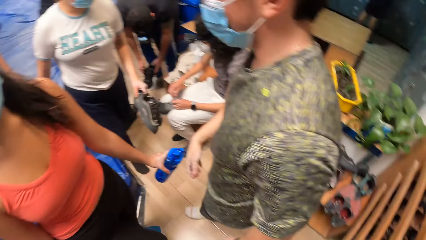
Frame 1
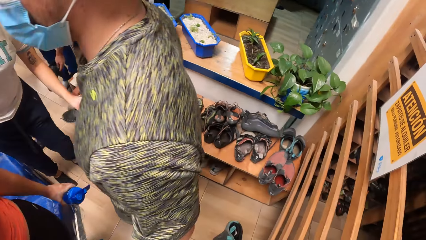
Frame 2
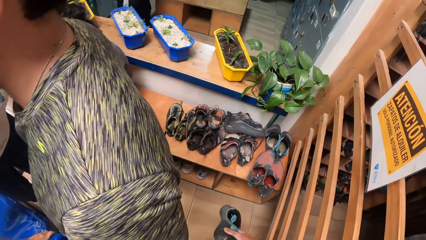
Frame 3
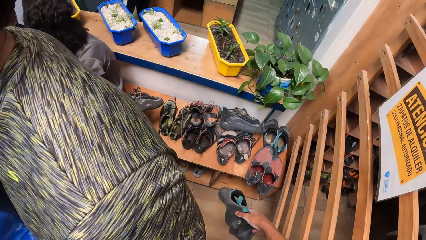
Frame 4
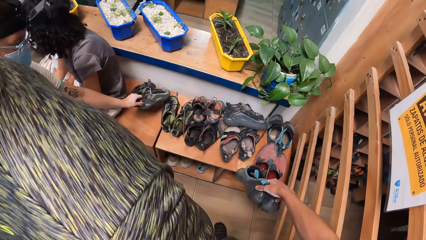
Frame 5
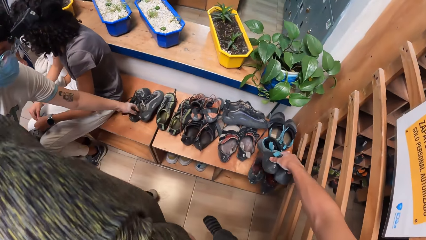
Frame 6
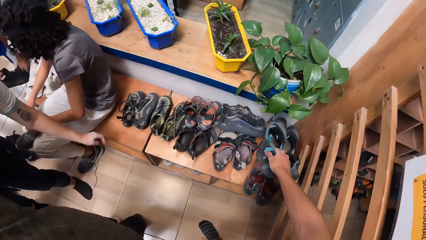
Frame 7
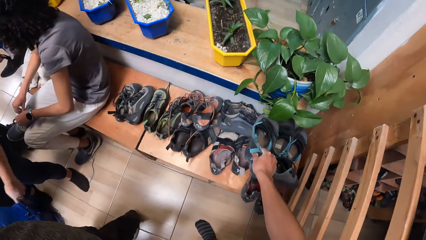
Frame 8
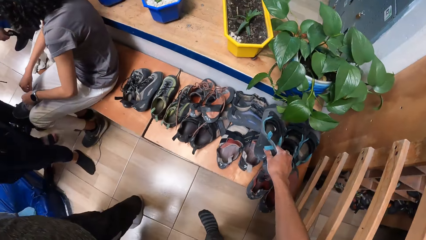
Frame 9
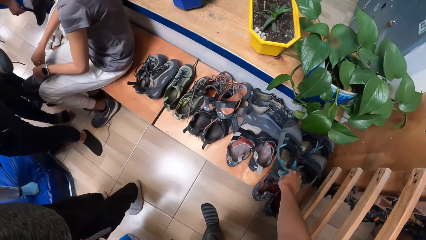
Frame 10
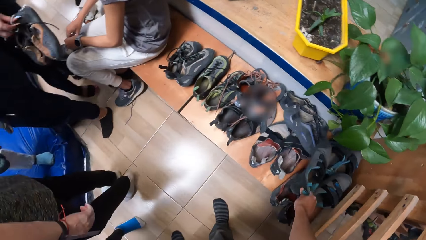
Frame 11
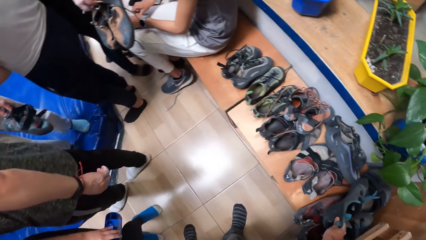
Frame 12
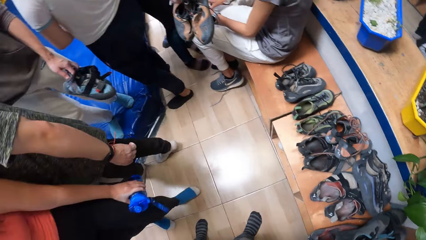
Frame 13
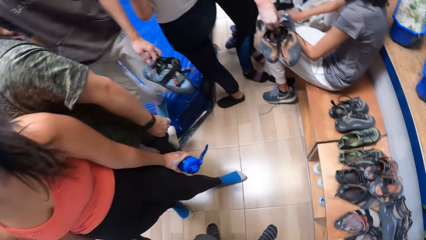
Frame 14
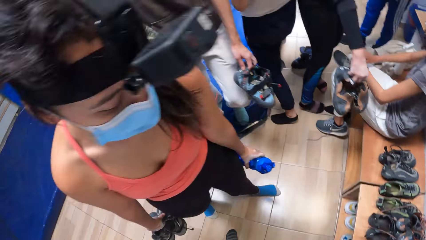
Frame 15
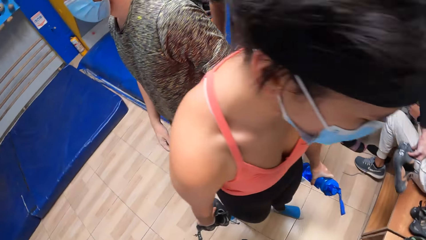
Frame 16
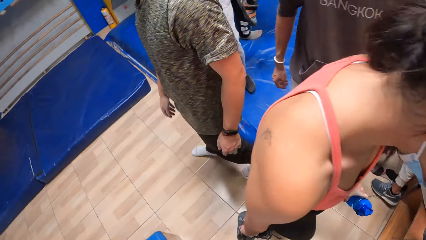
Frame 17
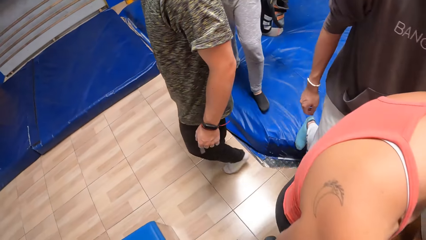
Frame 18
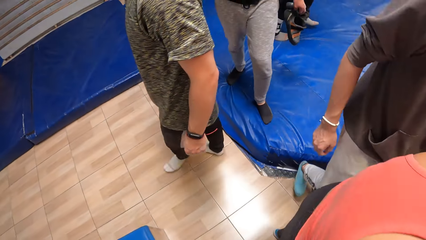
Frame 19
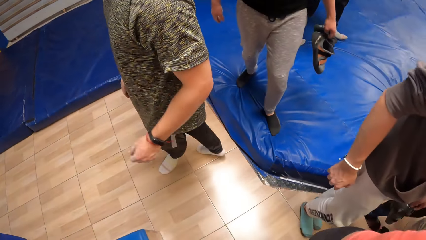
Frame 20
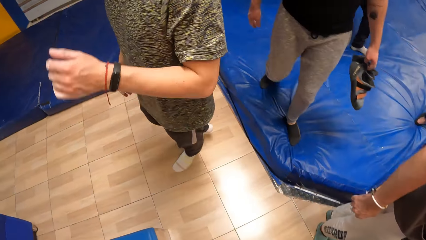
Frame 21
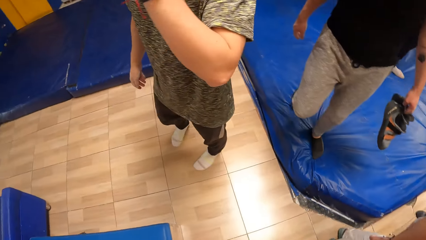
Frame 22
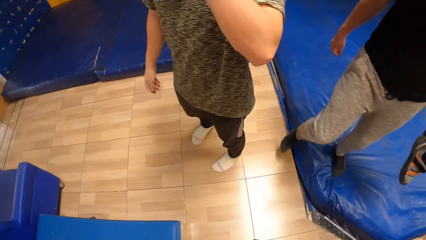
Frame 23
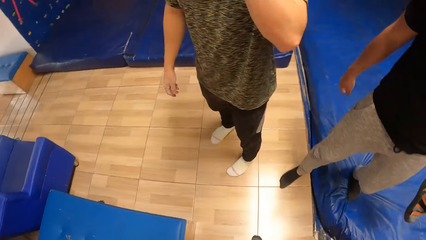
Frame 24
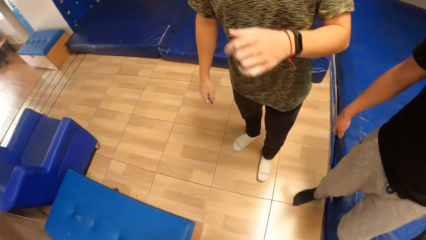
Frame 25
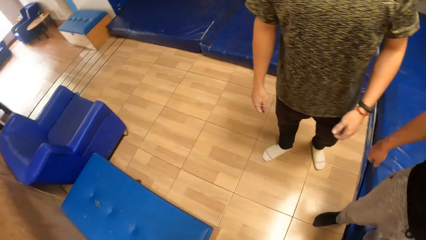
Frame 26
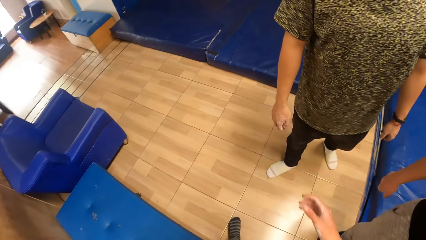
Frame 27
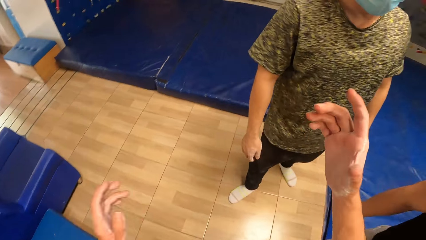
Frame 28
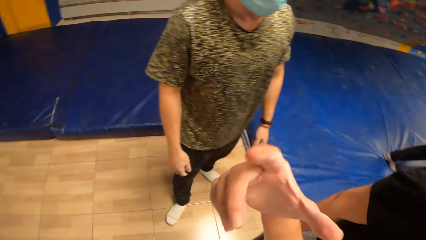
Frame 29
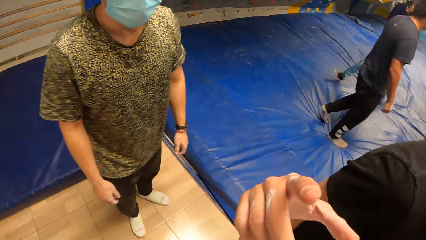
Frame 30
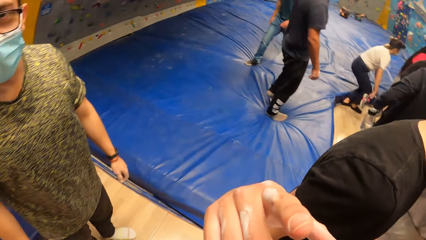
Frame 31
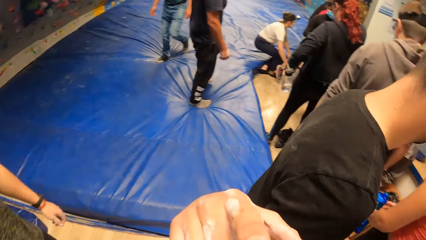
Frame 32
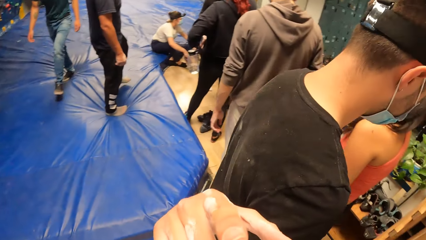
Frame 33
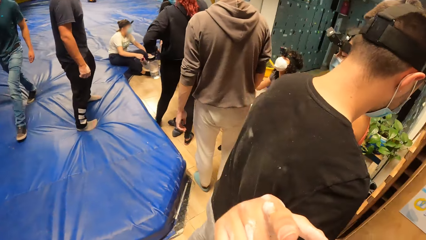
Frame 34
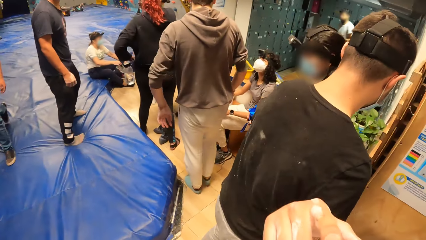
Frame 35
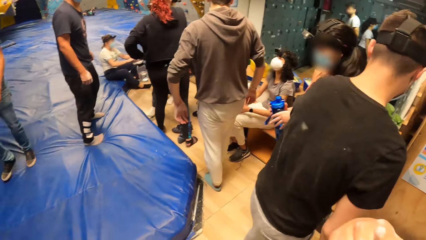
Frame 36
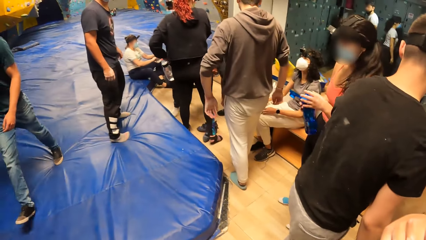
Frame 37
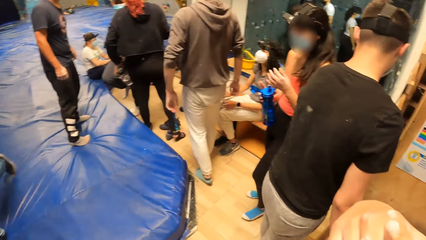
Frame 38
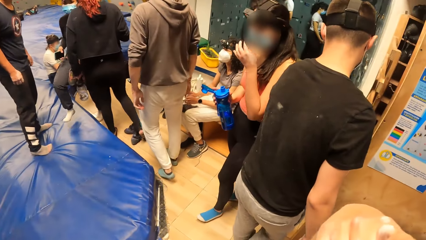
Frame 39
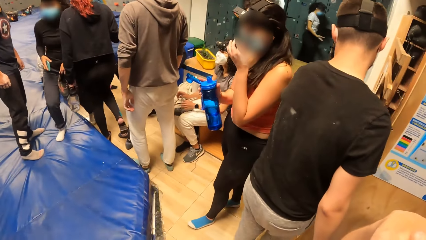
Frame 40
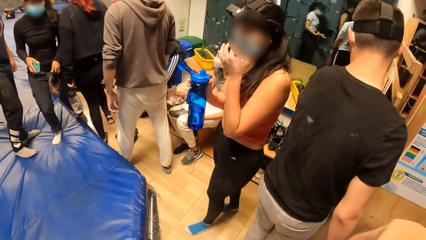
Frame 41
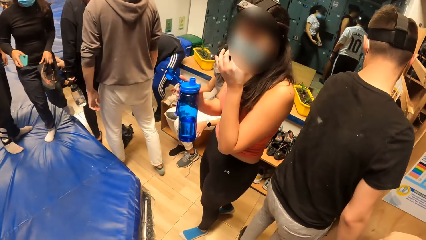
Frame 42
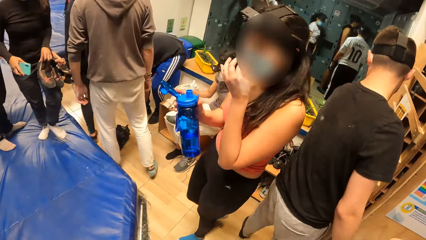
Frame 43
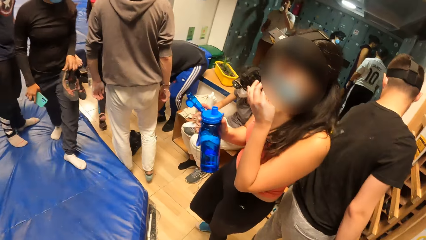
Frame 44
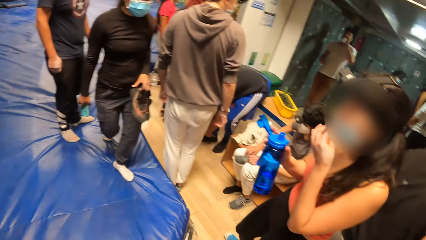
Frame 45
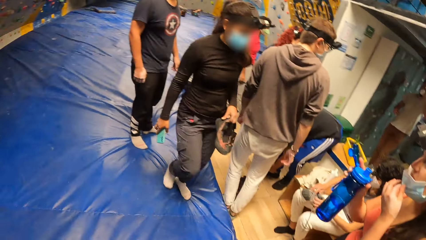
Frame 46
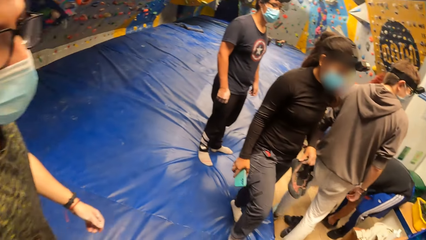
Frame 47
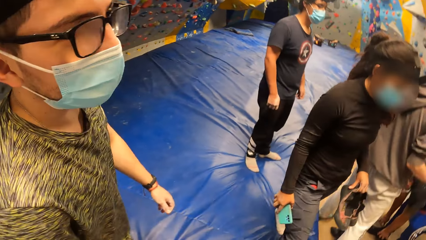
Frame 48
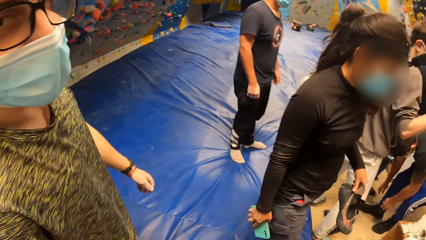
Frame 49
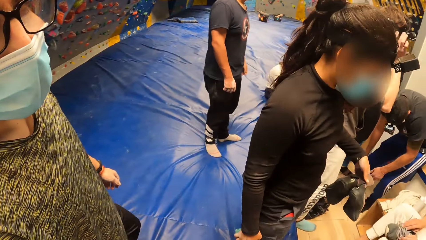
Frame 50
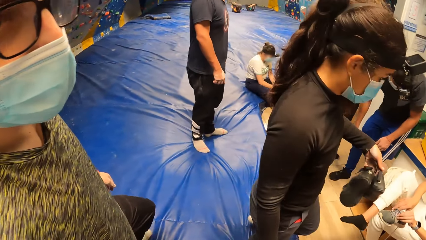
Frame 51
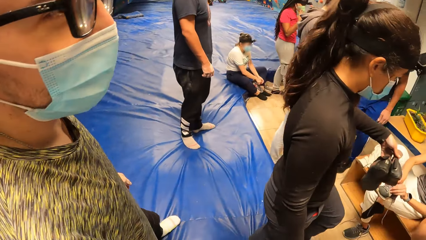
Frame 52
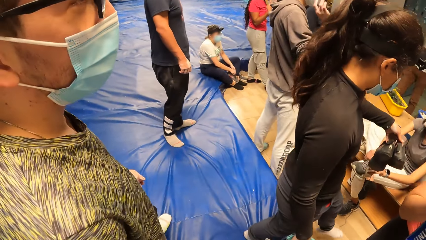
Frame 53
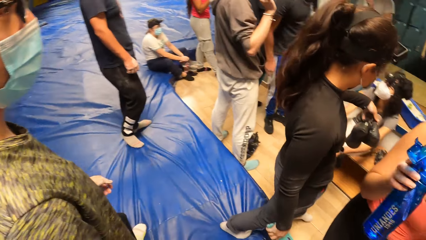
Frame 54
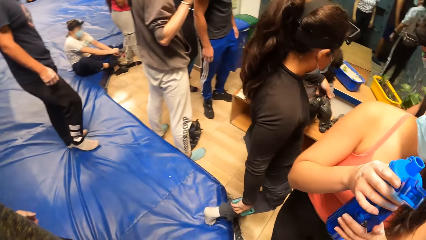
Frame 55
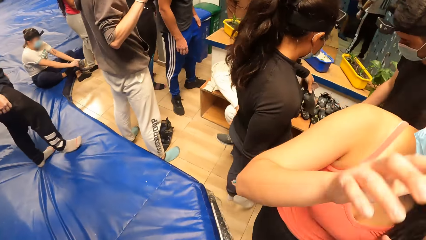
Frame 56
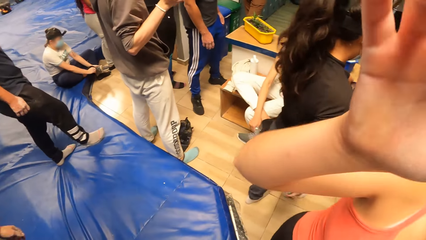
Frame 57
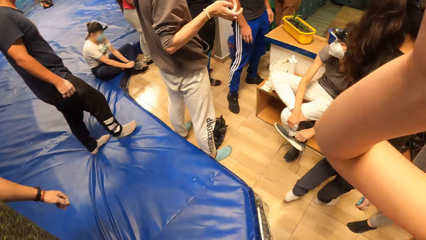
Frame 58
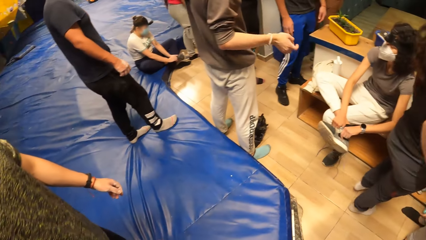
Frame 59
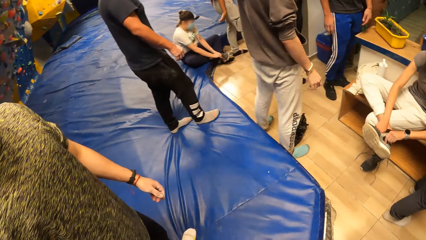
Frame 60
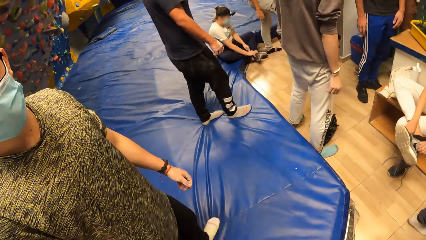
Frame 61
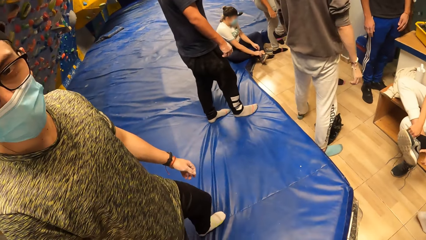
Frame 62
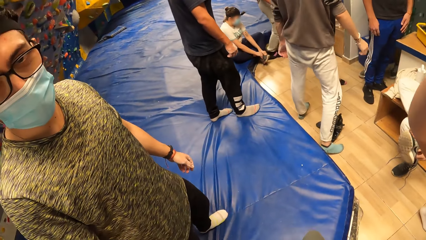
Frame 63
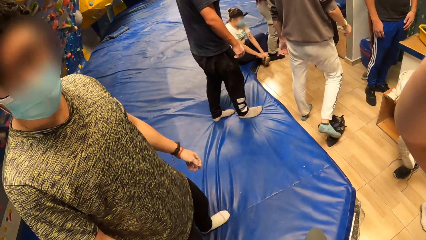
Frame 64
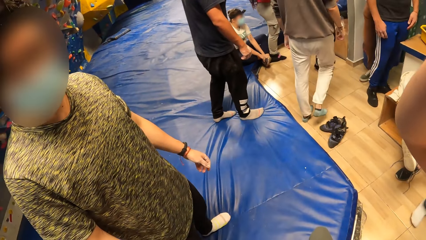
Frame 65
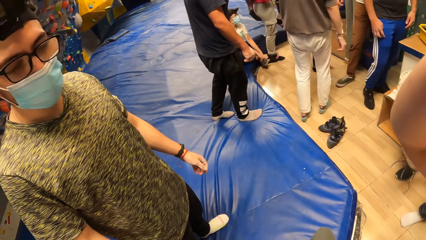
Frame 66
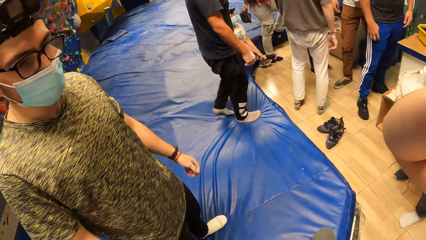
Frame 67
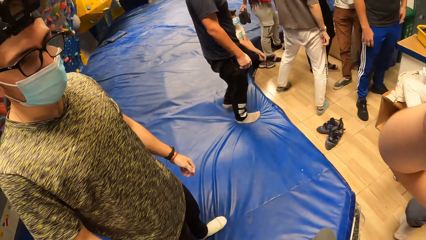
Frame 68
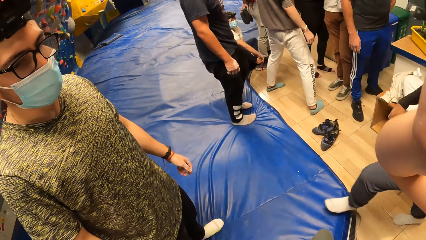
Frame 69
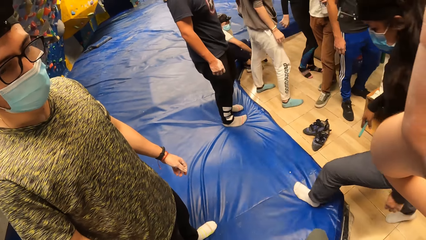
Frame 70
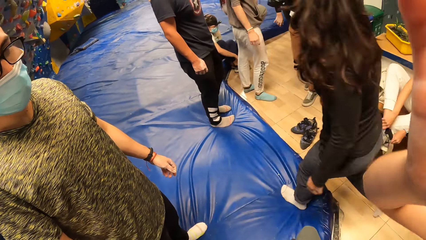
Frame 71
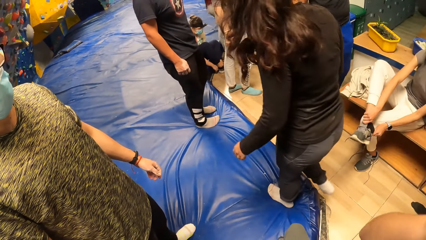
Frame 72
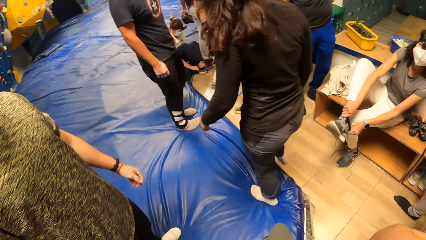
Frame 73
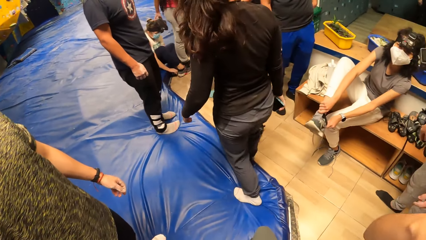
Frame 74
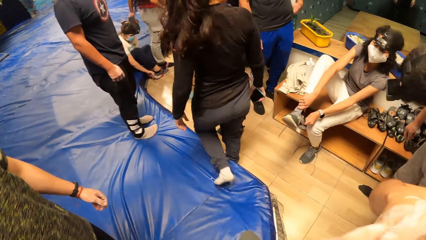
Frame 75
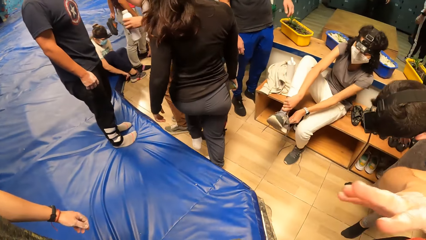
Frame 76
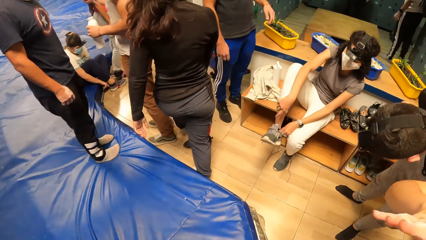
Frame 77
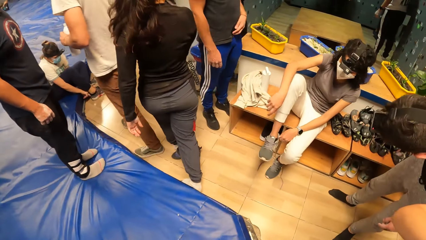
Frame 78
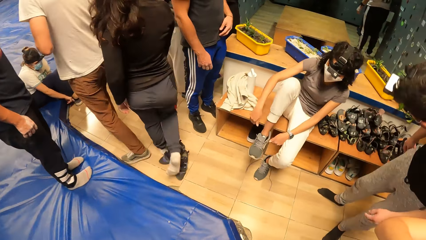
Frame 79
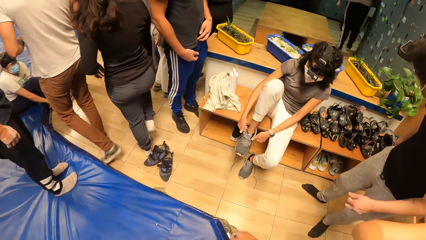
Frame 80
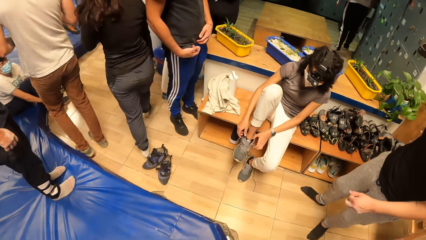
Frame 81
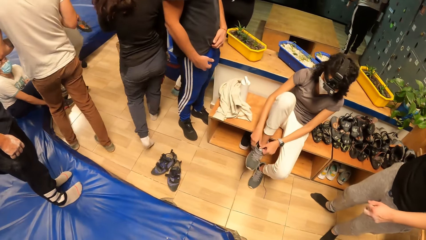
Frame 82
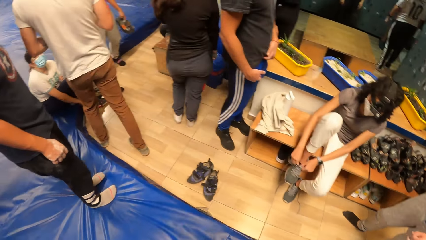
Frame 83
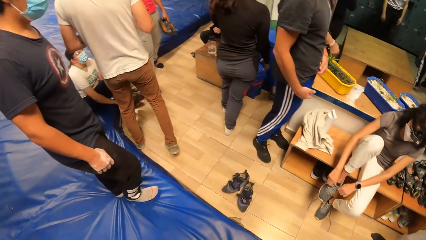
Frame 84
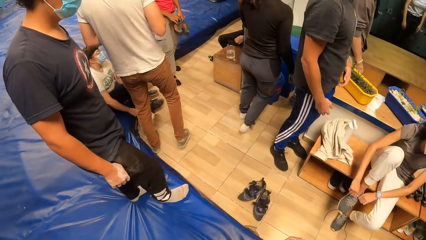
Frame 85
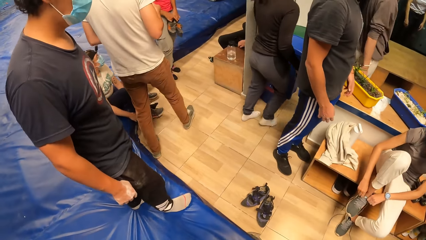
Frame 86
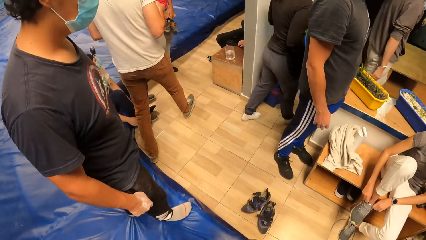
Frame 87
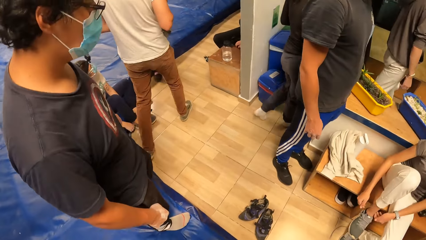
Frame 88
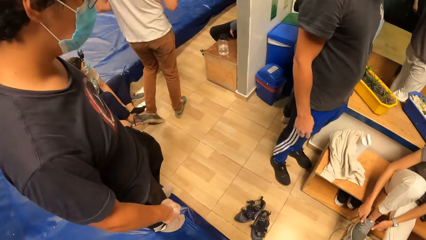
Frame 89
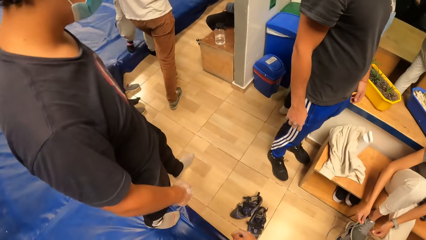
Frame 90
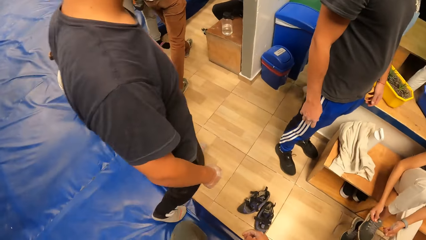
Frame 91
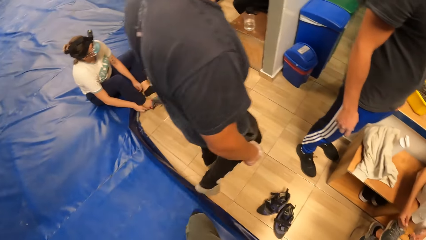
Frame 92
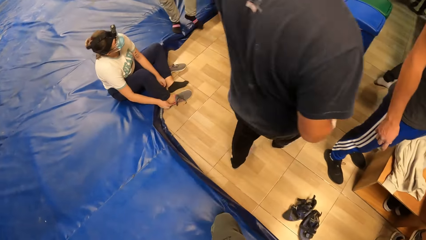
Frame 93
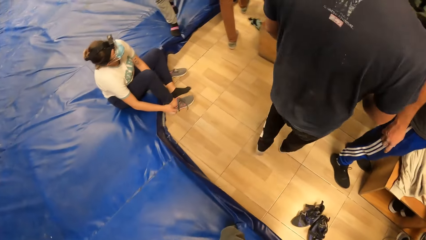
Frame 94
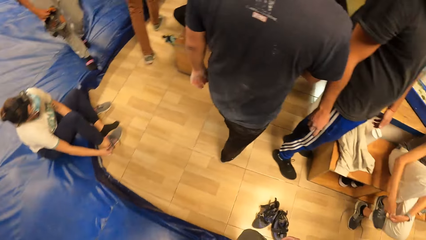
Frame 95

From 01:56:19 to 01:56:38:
The camera wearer drops his shoes on the bench with his right hand with the group of people. He walks in the room. A woman wears a shoe on her right leg with both hands. The camera wearer walks to a locker room with the group of people.
